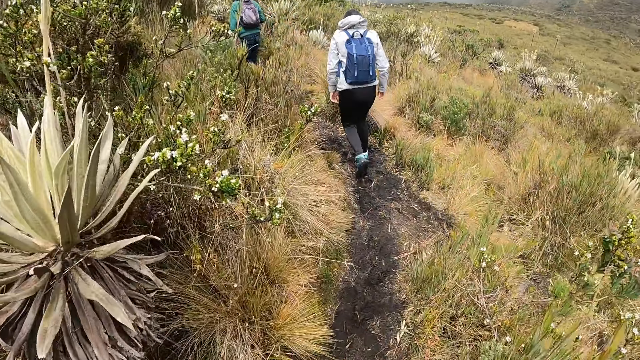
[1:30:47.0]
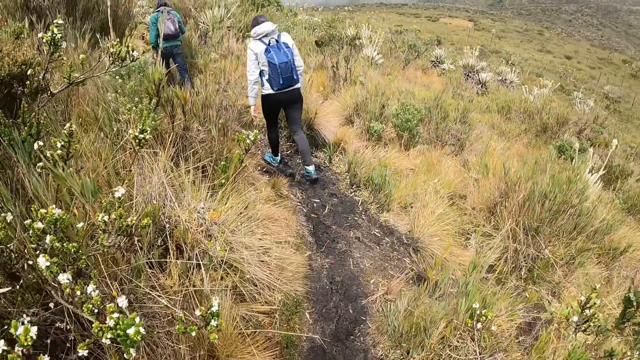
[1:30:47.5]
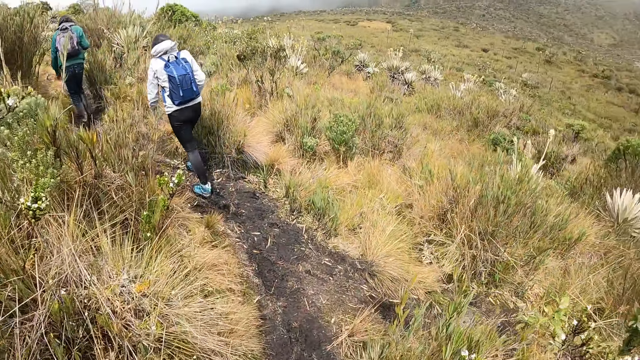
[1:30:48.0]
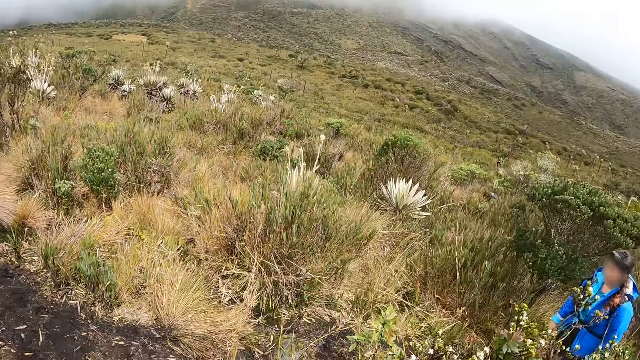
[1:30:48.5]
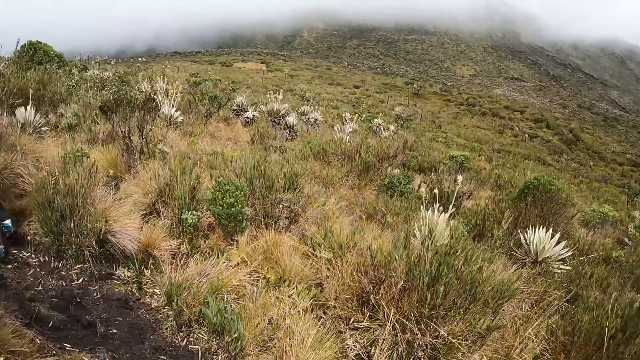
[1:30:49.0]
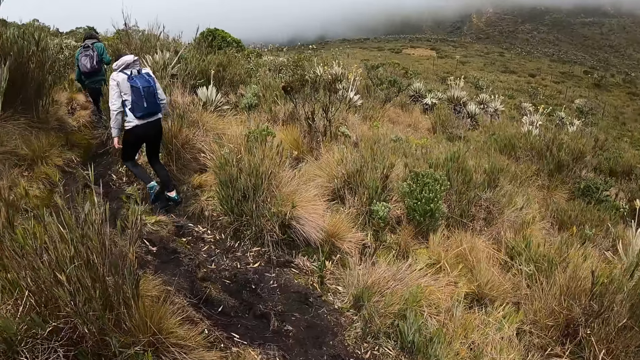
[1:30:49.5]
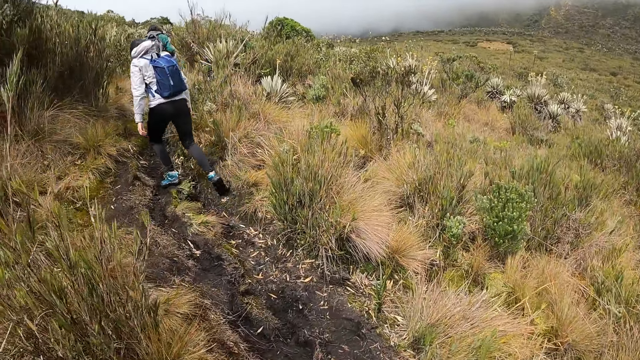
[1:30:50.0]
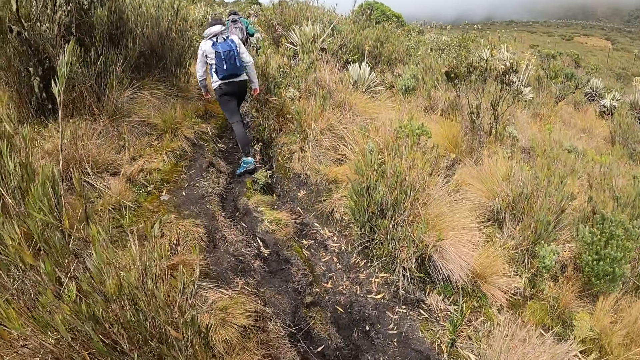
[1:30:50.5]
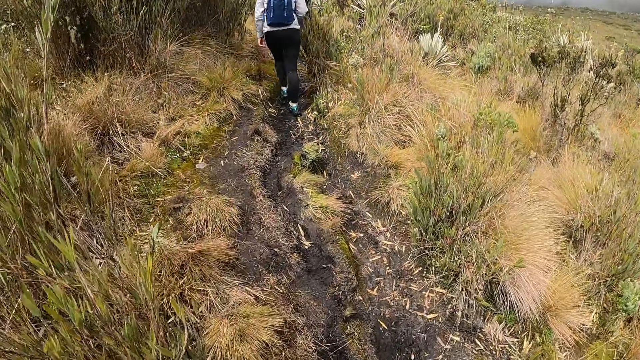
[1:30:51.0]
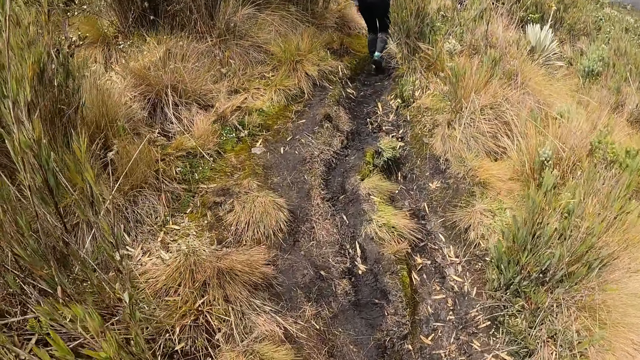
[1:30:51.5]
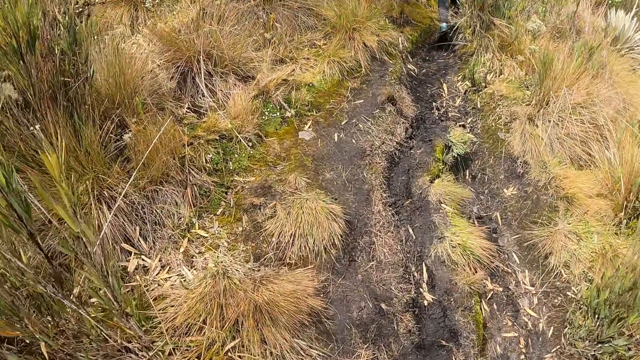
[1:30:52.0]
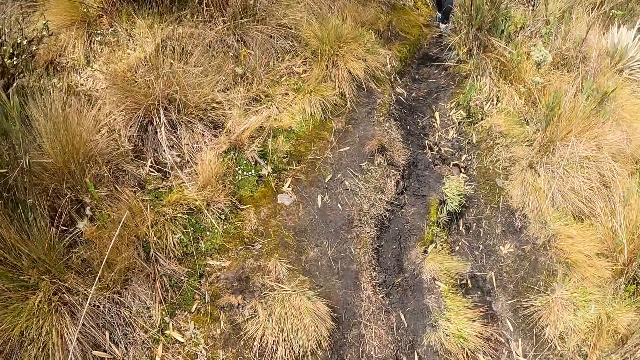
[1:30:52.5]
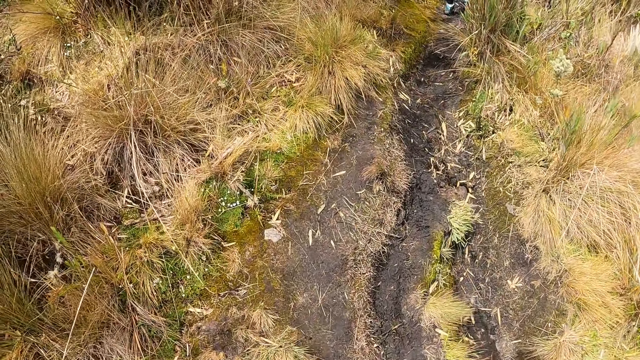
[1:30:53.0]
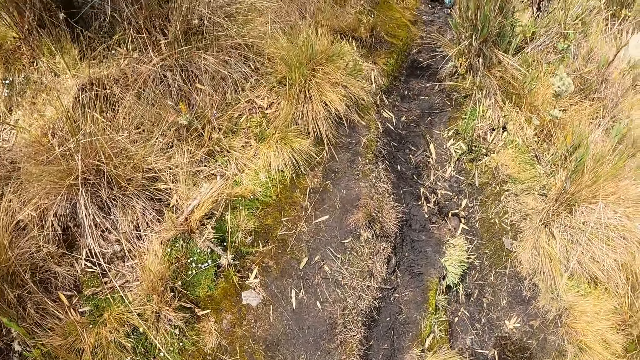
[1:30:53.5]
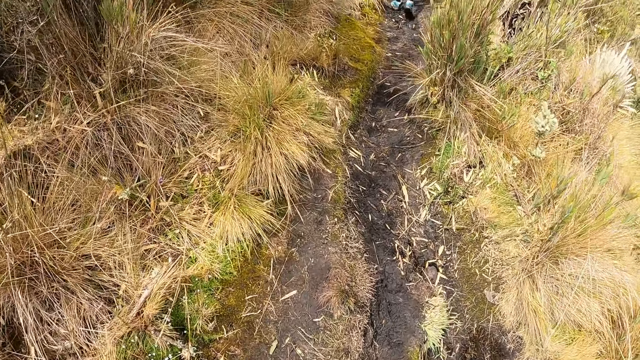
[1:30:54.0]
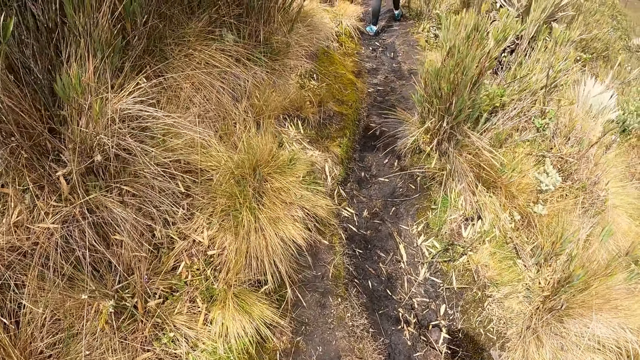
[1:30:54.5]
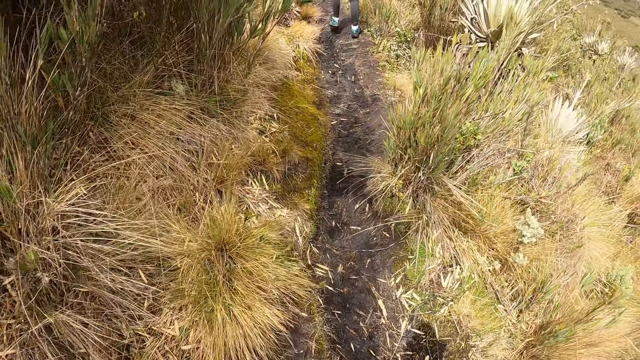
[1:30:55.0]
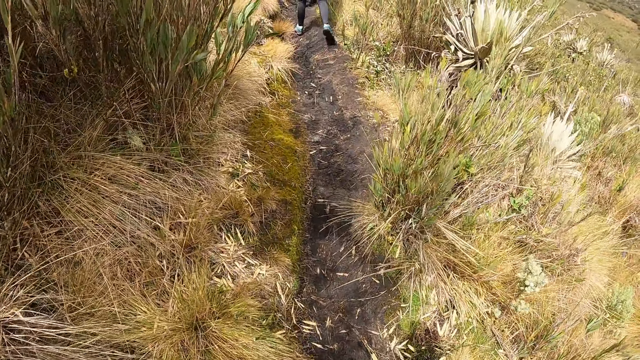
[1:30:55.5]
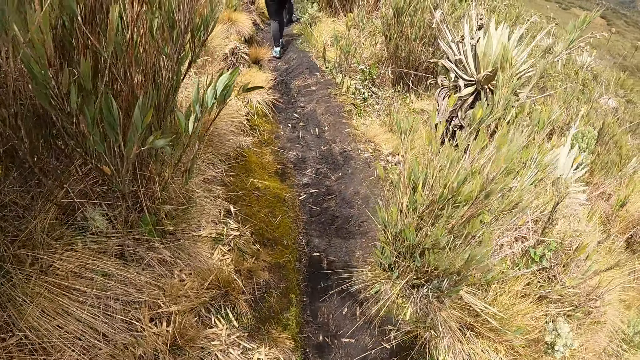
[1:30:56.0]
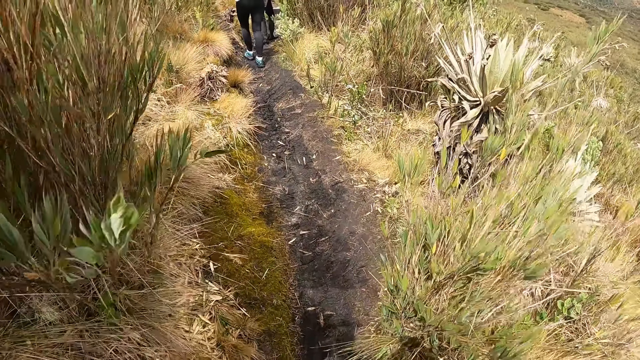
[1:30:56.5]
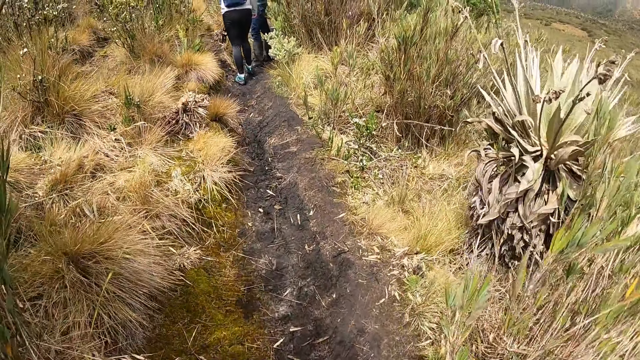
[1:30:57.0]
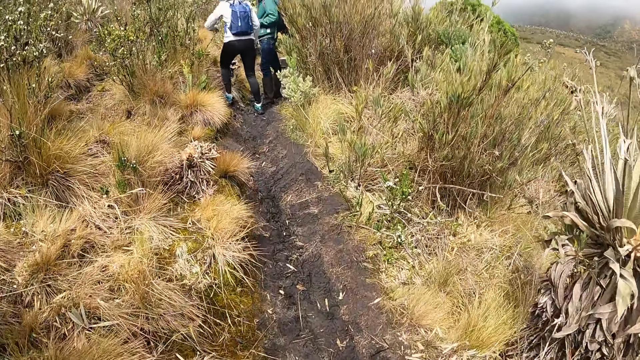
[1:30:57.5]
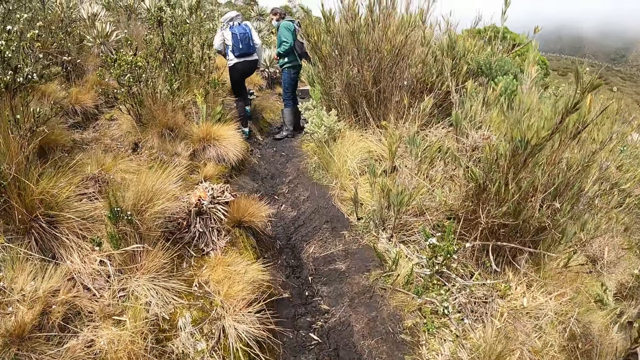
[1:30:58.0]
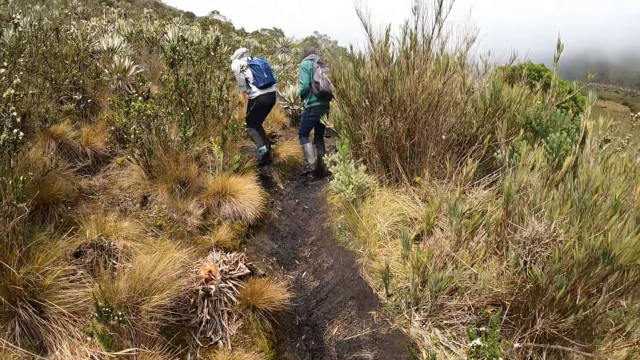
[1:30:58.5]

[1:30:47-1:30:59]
The camera wearer looks around and walks around.

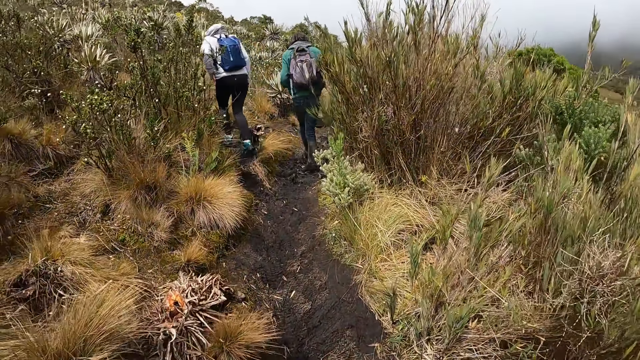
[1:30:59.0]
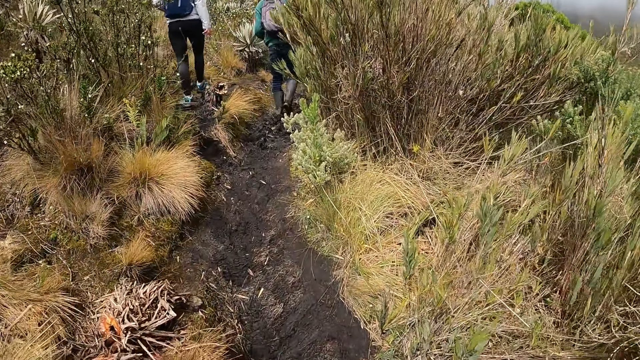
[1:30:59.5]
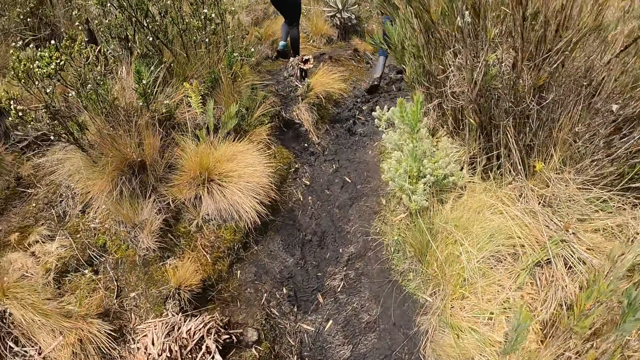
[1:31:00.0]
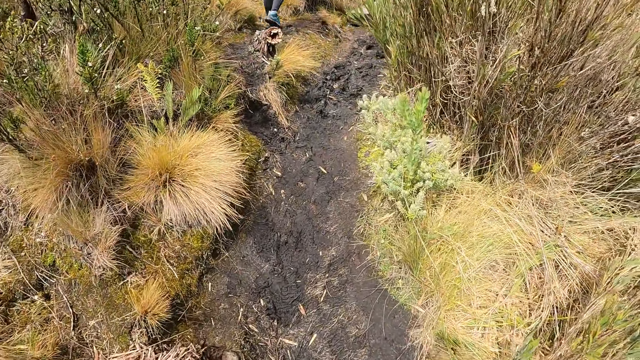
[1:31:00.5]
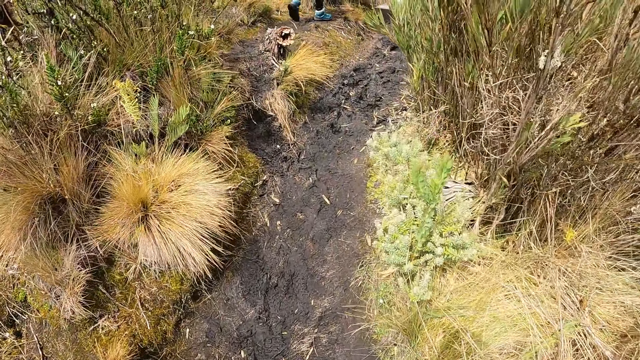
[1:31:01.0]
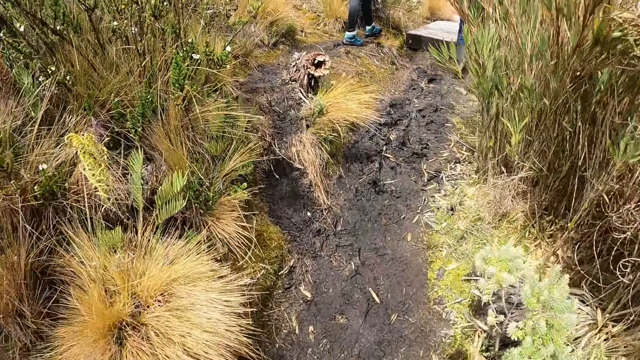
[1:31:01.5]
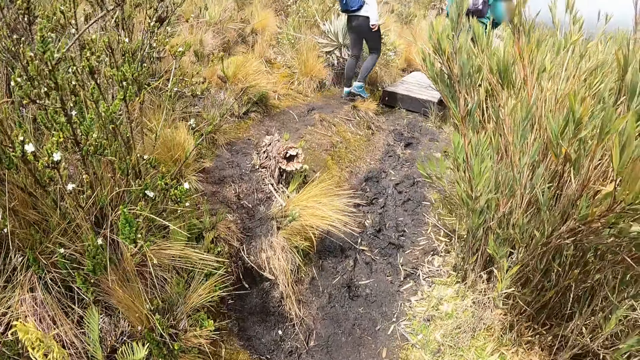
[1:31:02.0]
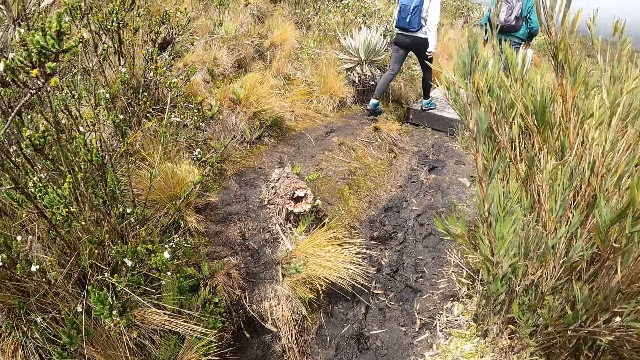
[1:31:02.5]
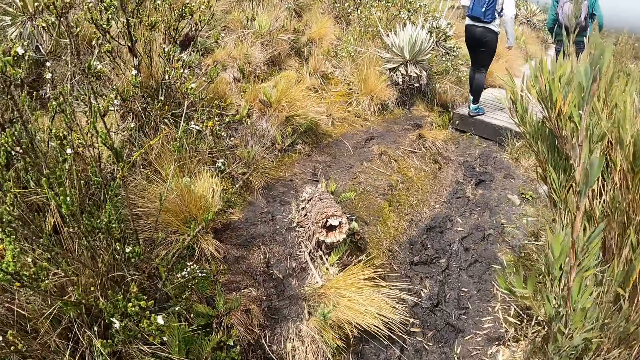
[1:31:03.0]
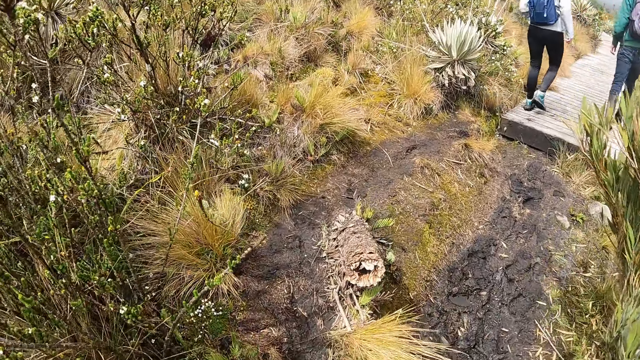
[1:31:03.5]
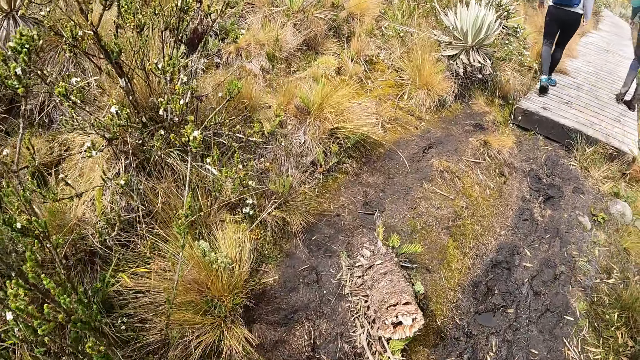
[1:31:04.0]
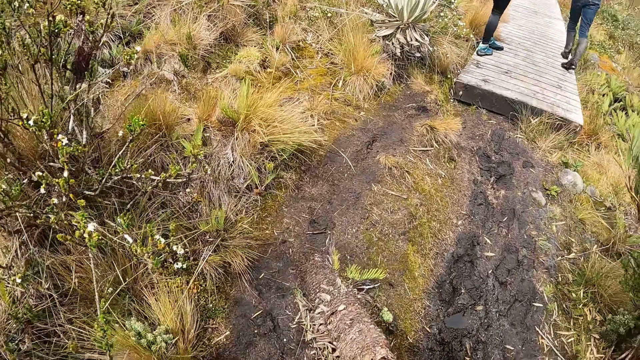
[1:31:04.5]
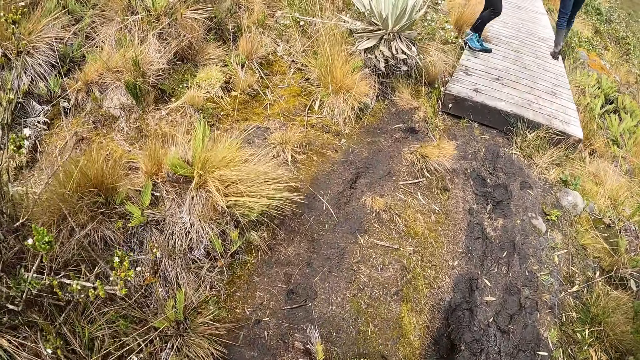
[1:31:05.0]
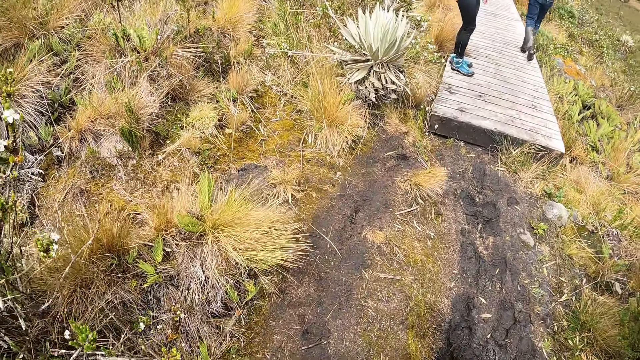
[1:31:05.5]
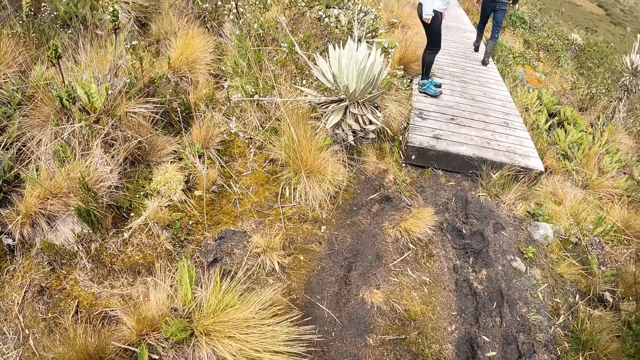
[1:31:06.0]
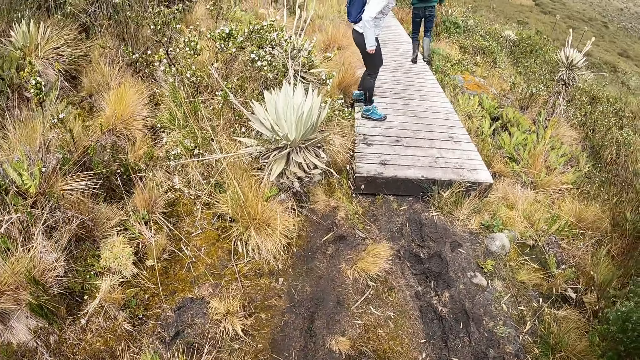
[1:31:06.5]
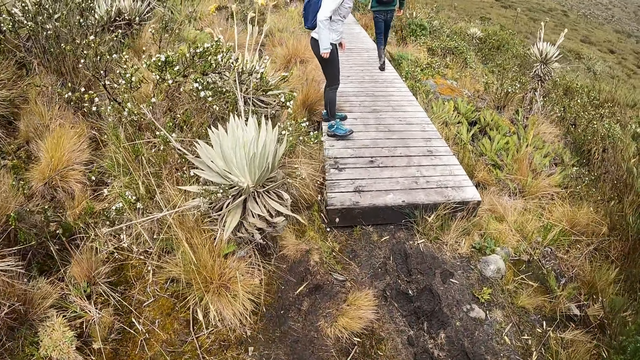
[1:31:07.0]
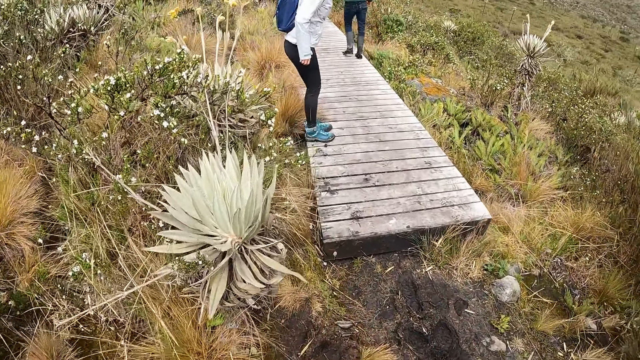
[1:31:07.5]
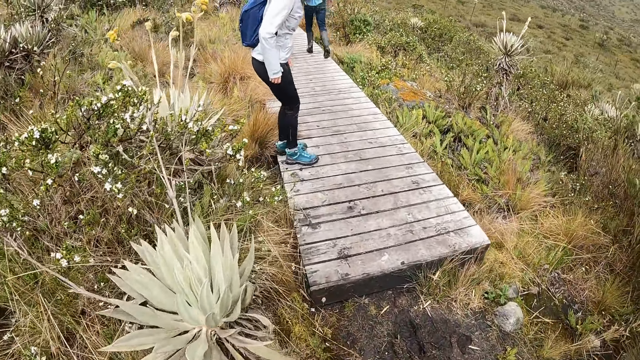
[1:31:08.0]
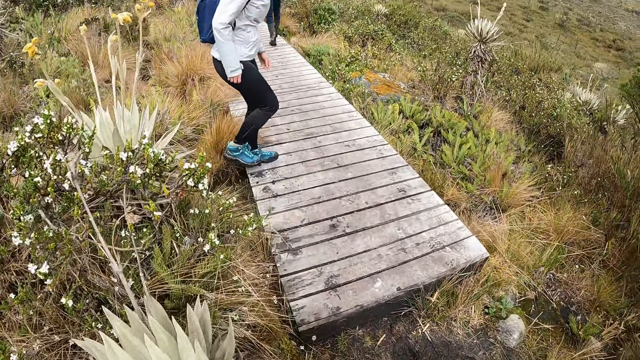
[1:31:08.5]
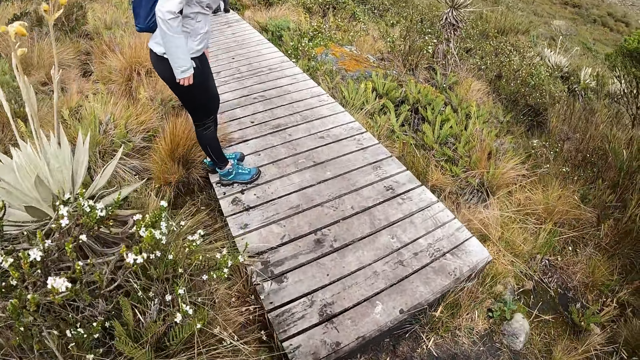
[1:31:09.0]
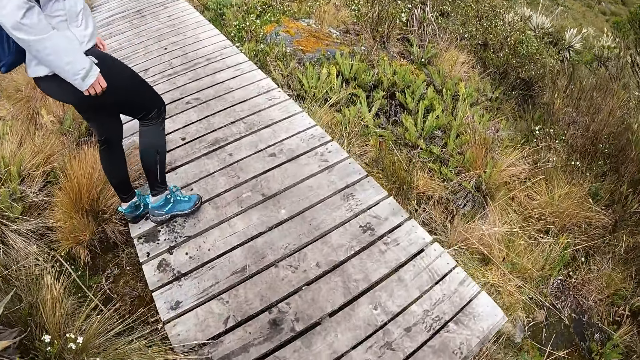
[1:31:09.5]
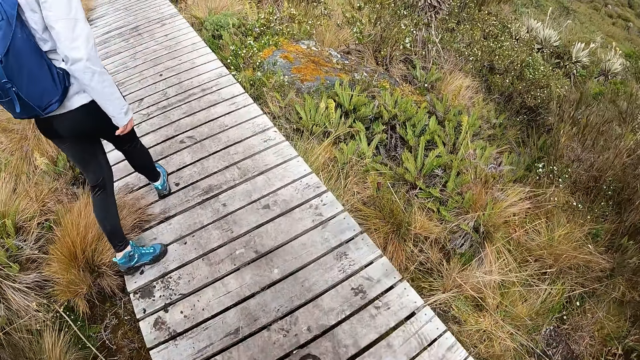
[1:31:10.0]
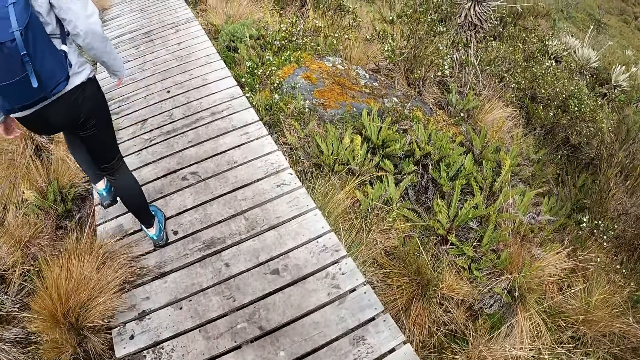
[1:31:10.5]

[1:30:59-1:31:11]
The woman stamps her feet on the ground.
